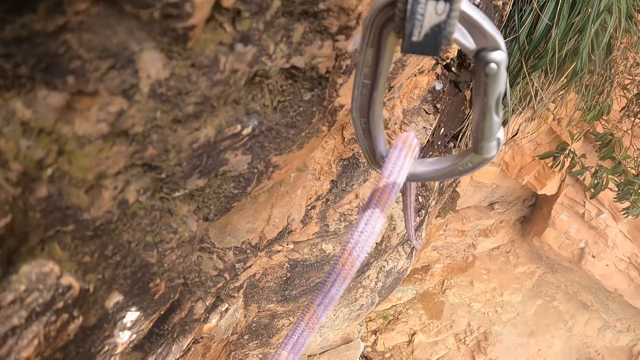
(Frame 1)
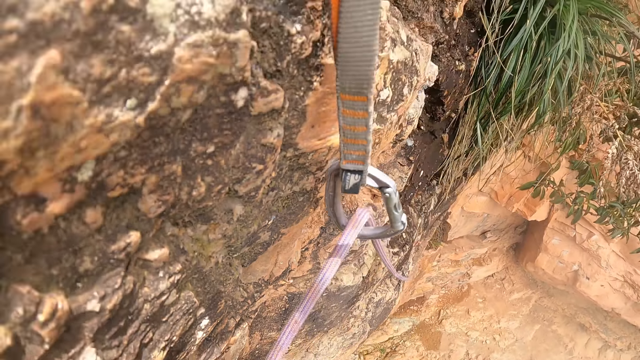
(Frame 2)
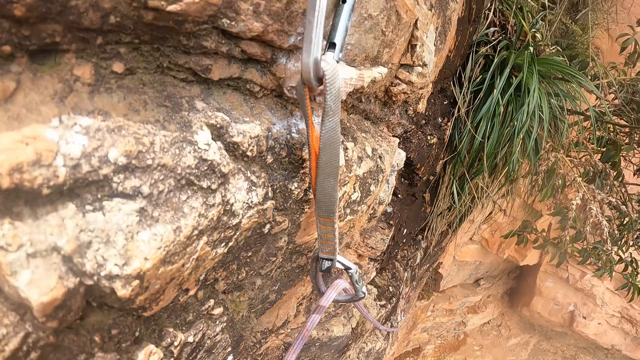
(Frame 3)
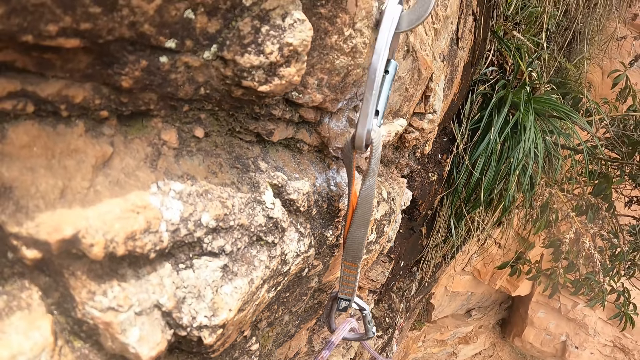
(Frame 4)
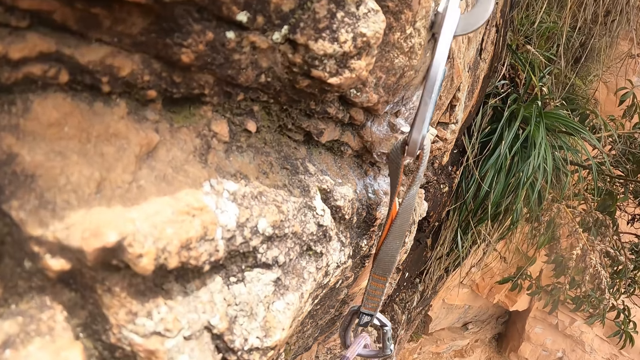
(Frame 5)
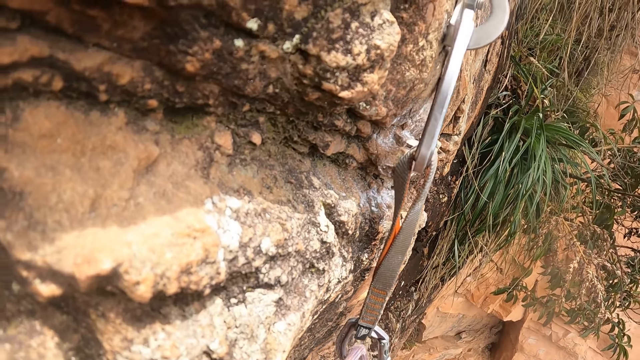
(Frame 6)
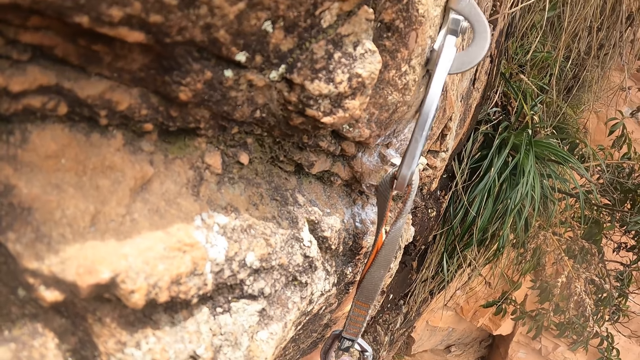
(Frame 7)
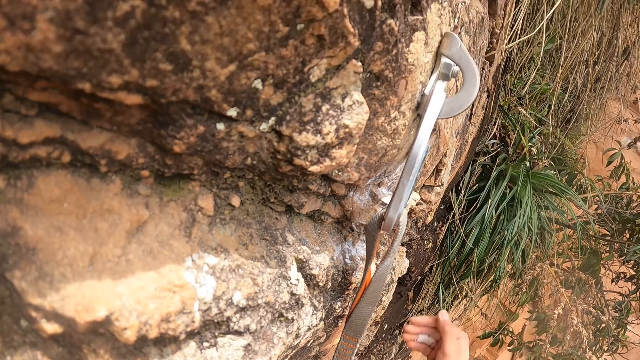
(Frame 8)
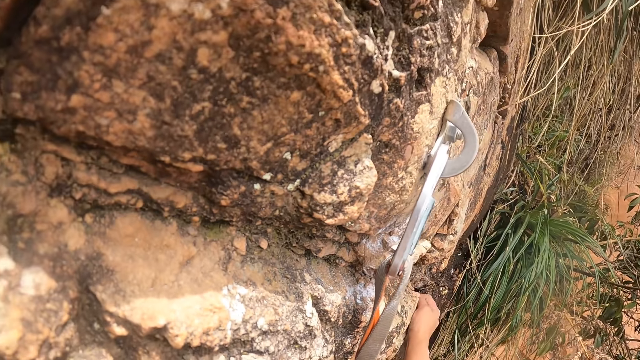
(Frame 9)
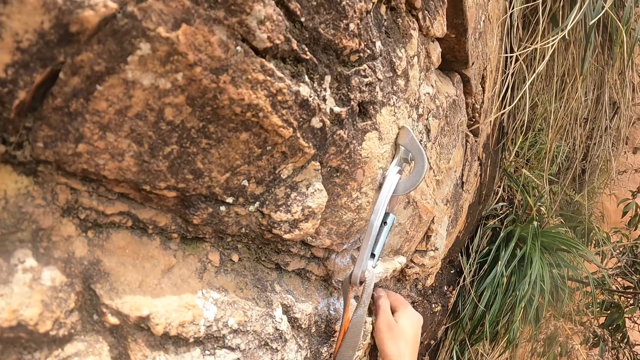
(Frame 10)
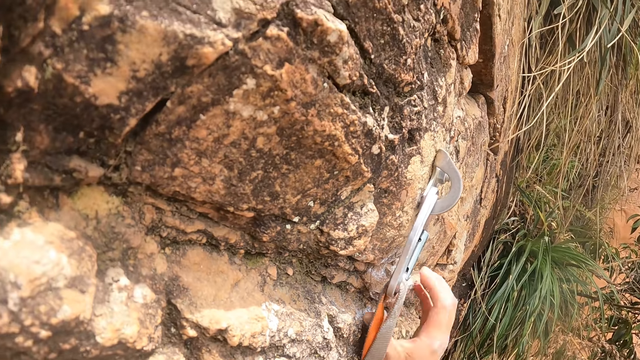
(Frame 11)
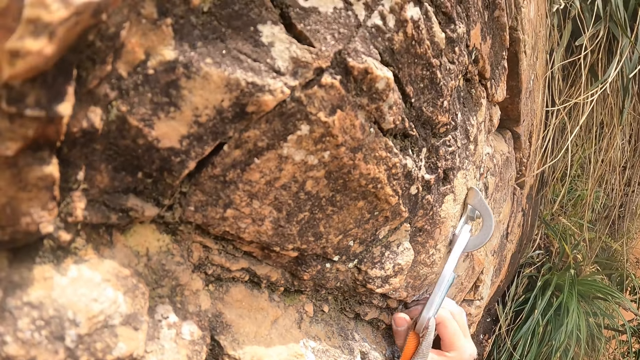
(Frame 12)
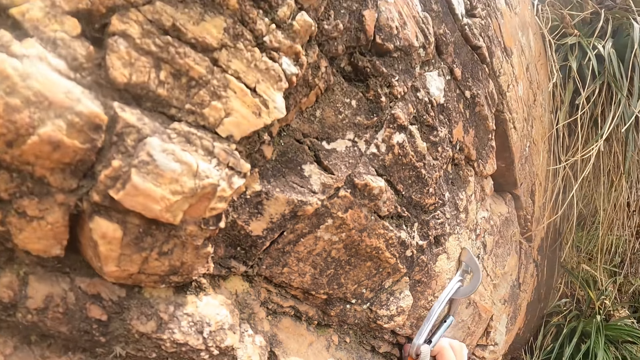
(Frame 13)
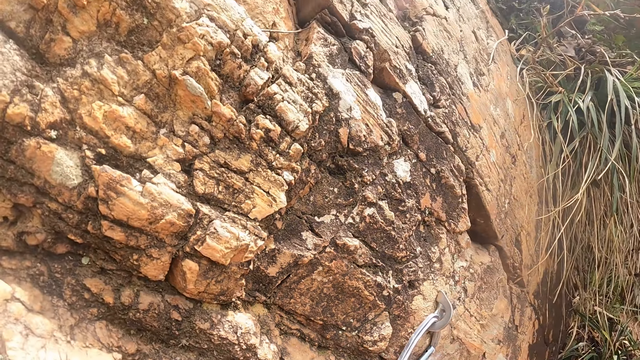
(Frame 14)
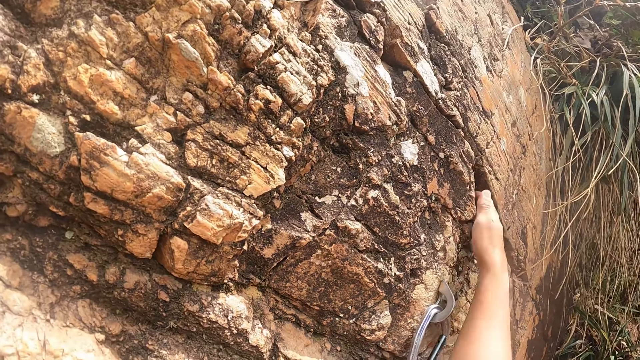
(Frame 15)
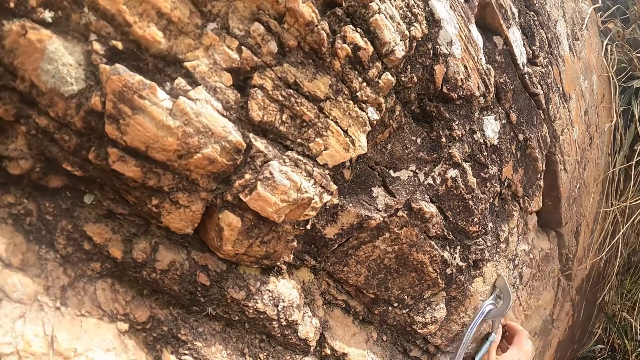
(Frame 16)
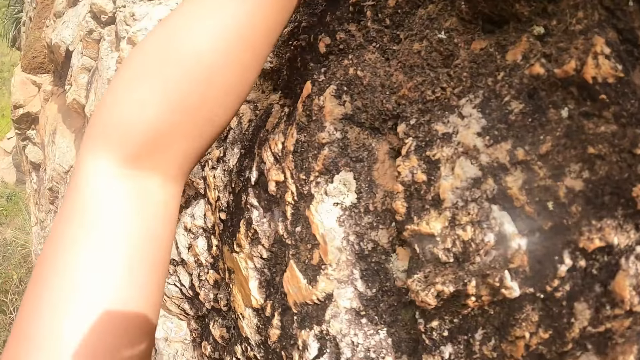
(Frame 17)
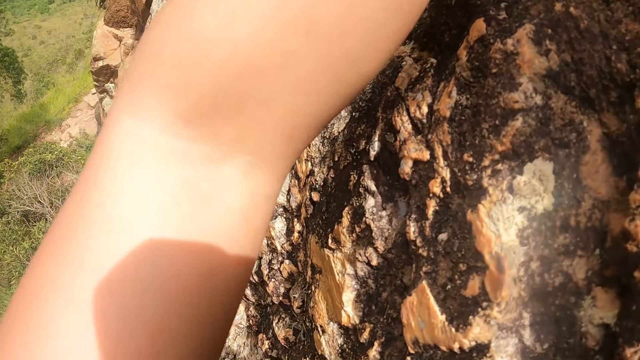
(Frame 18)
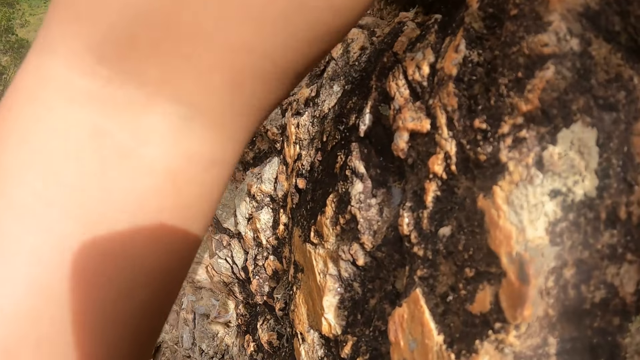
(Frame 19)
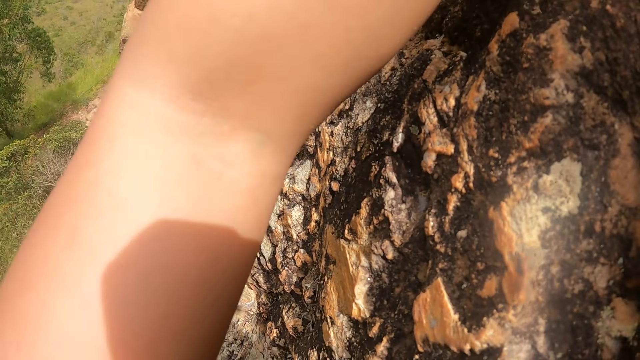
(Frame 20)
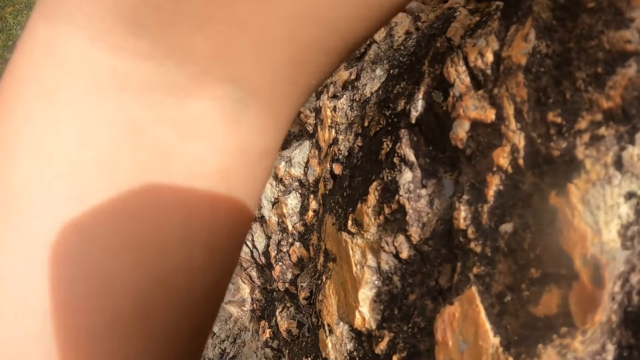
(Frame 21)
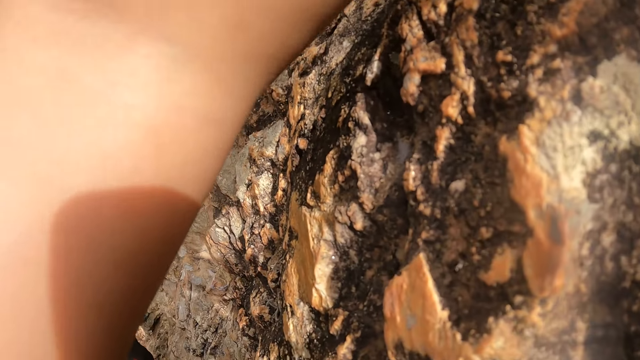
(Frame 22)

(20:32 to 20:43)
The camera wearer moves the right hand on the rock.

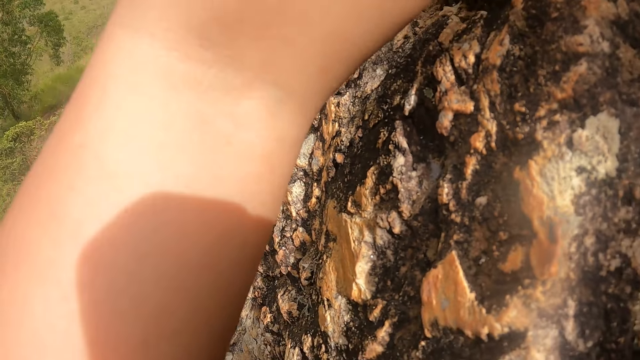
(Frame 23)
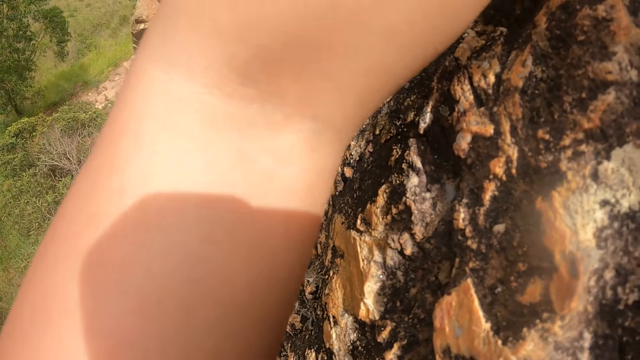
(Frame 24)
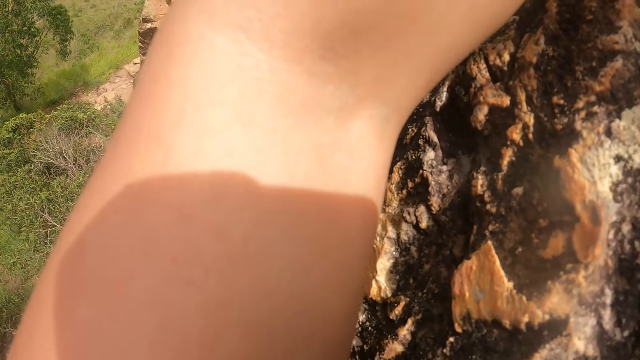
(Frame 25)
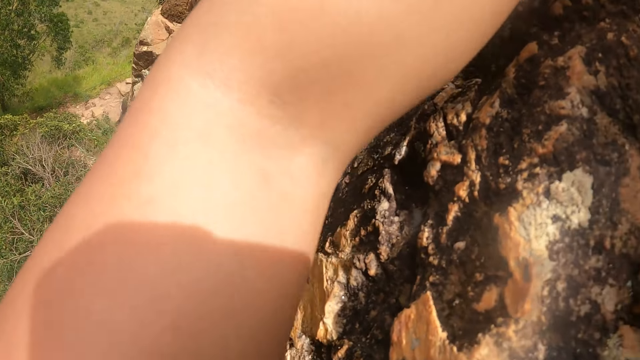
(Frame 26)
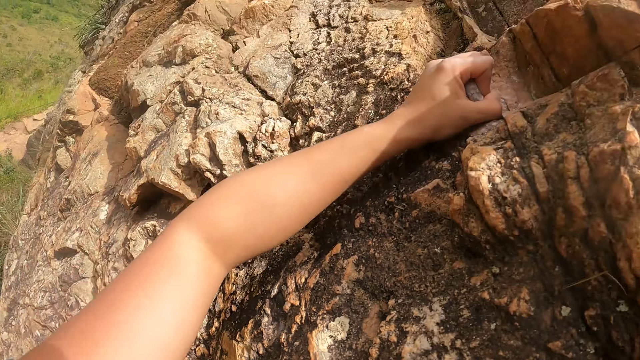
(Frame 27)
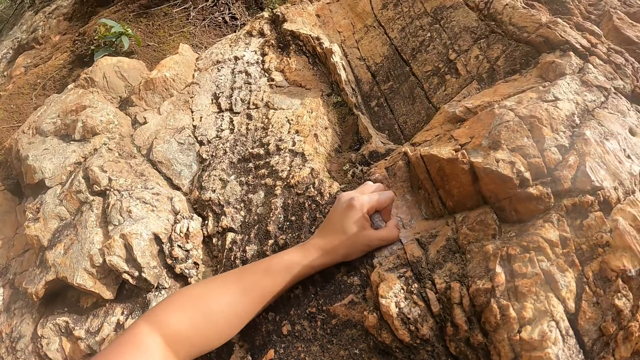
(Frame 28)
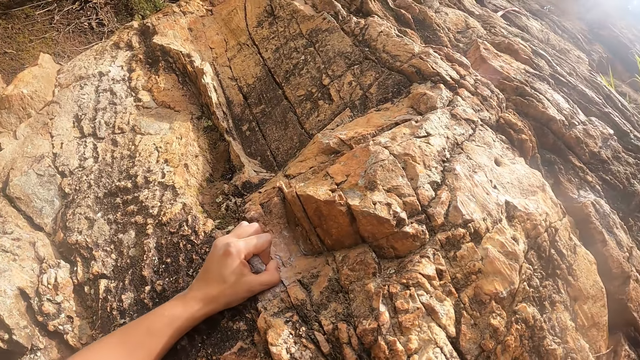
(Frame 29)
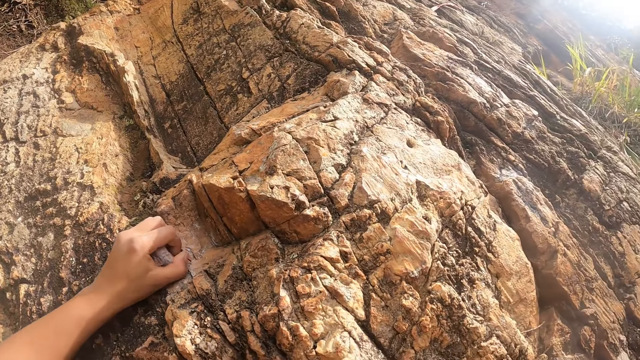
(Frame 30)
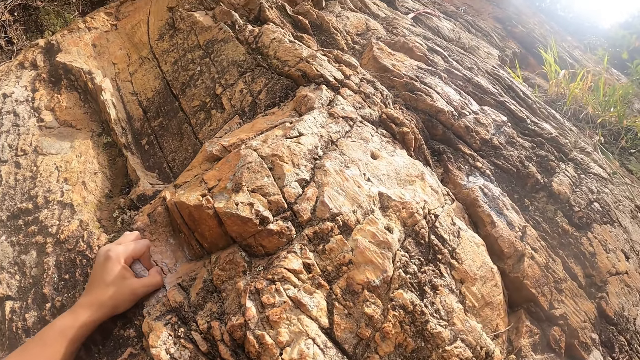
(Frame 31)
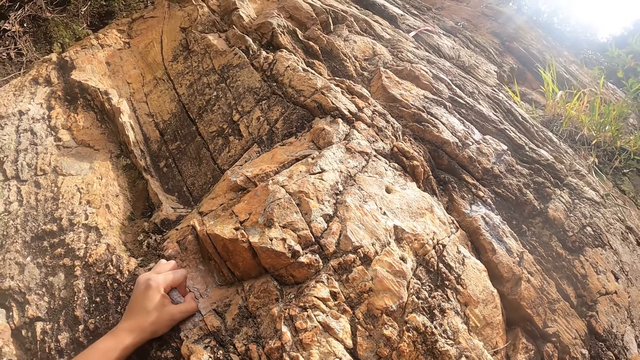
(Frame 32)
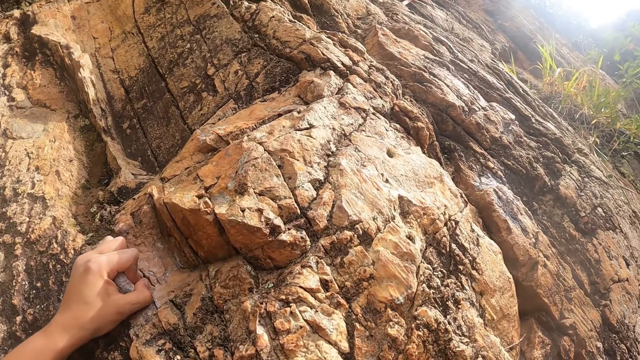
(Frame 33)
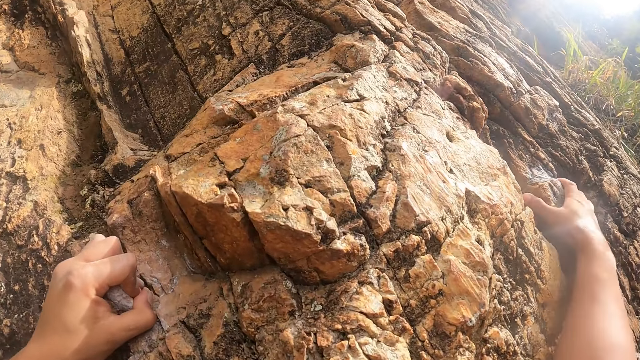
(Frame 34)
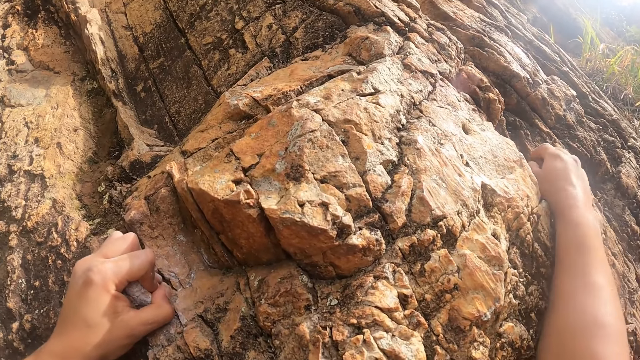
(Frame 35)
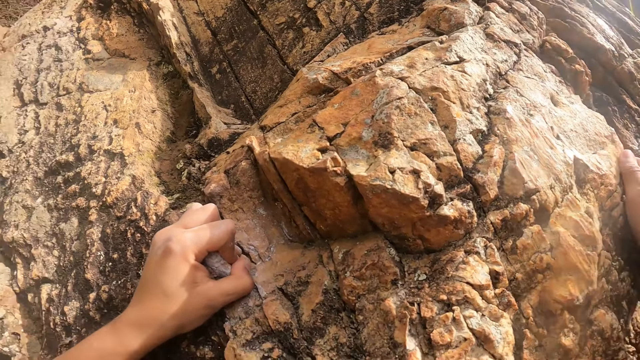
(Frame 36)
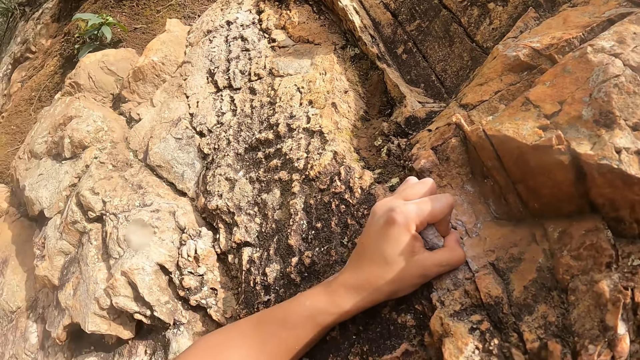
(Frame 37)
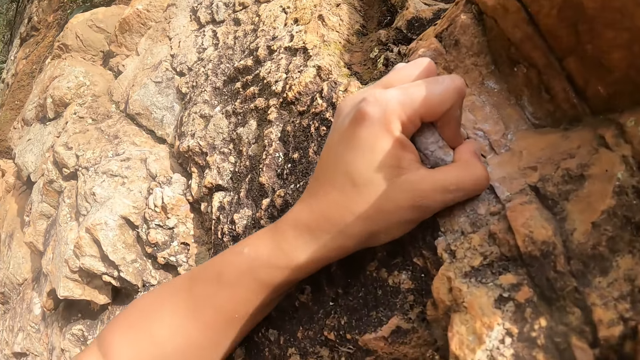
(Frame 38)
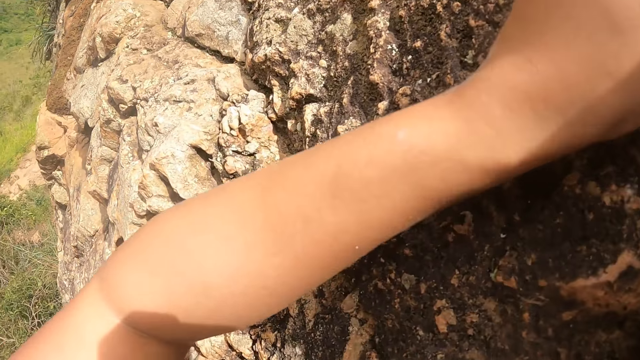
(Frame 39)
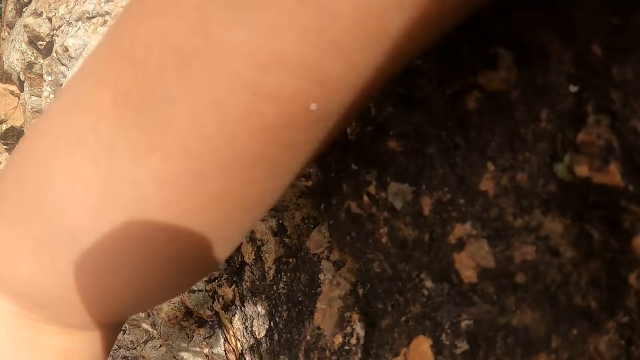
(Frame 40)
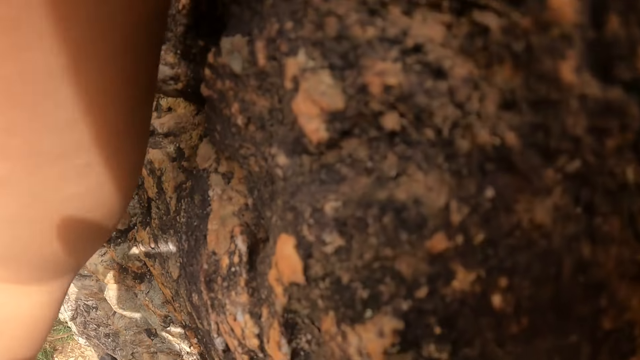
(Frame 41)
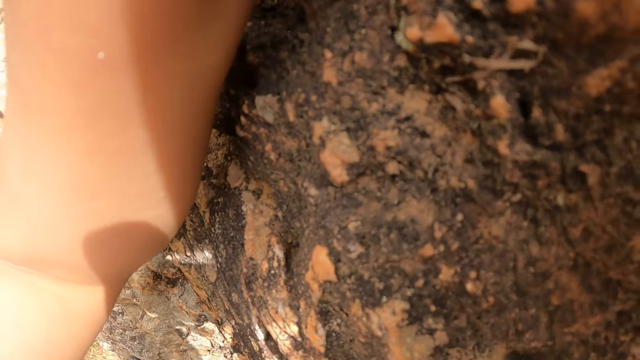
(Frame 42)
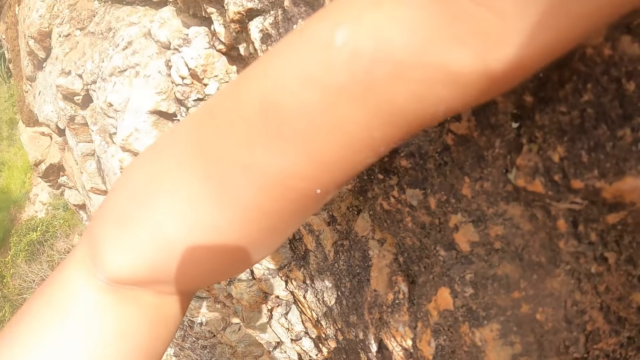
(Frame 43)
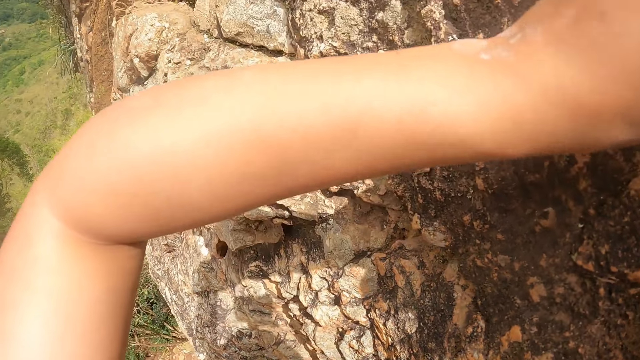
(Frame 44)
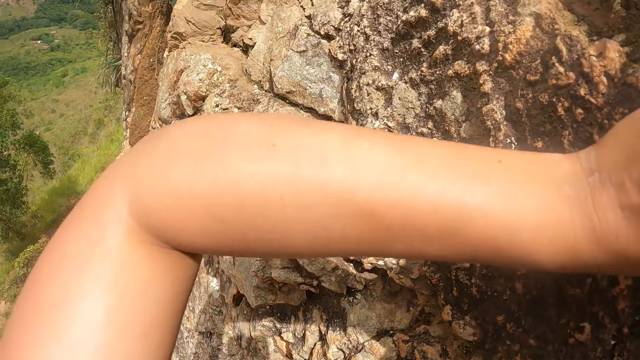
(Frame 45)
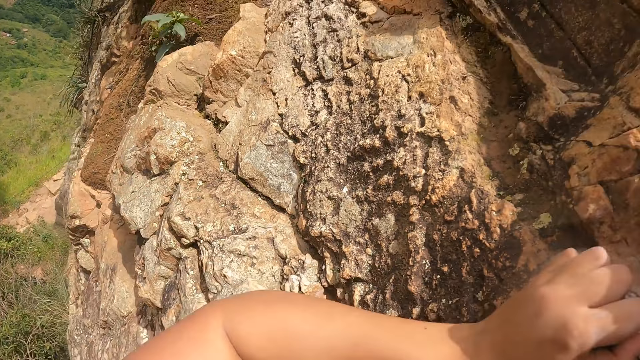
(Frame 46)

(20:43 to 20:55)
The camera wearer moves the left hand on the rock. They move the right hand on the rock.
